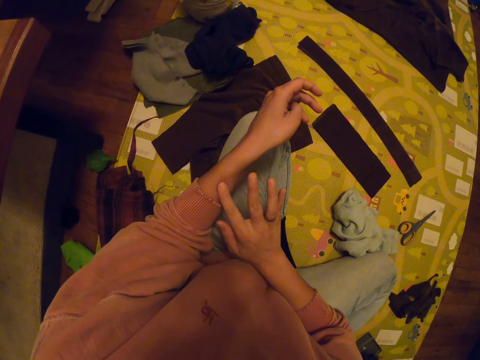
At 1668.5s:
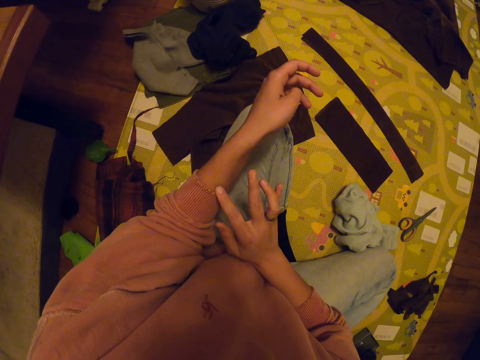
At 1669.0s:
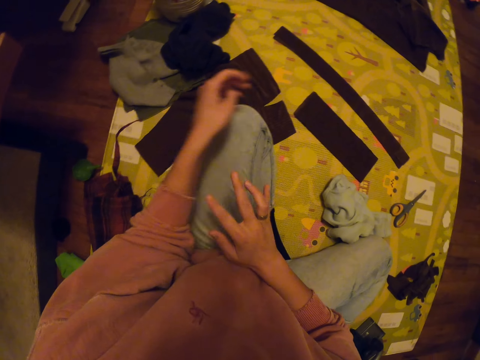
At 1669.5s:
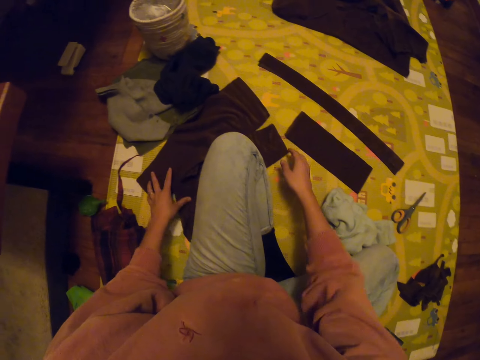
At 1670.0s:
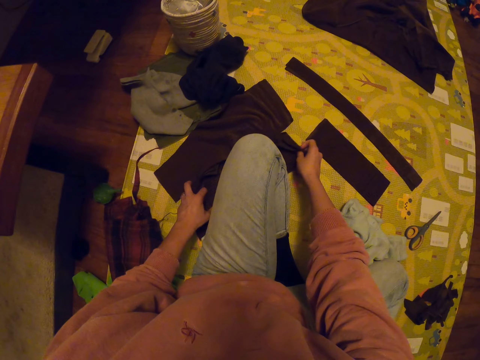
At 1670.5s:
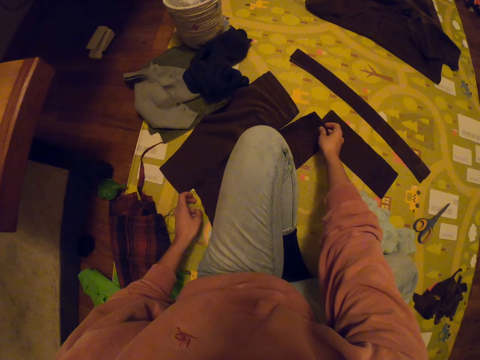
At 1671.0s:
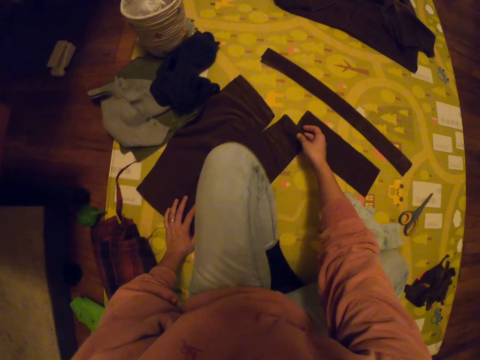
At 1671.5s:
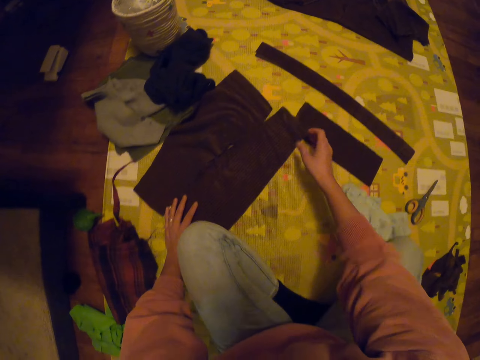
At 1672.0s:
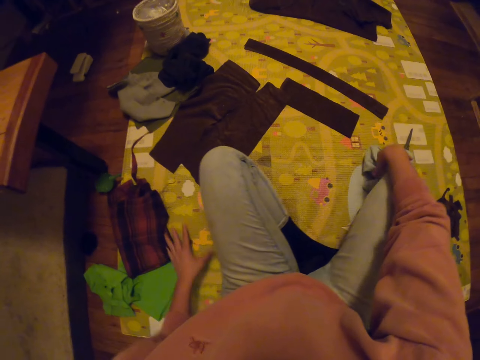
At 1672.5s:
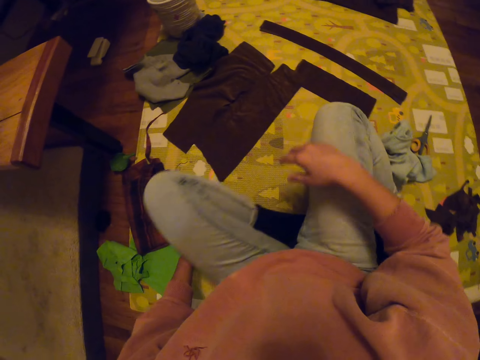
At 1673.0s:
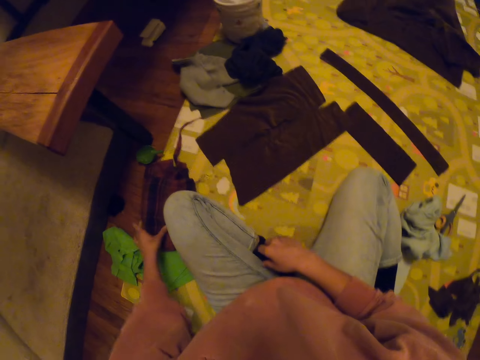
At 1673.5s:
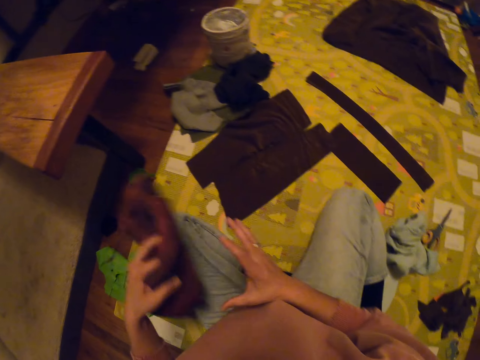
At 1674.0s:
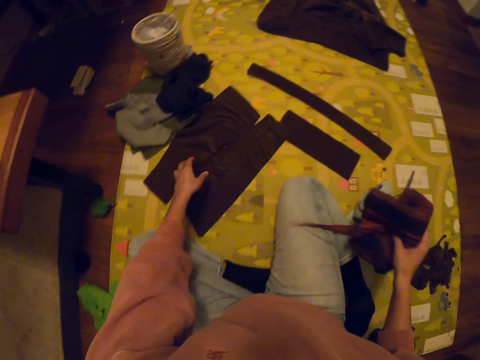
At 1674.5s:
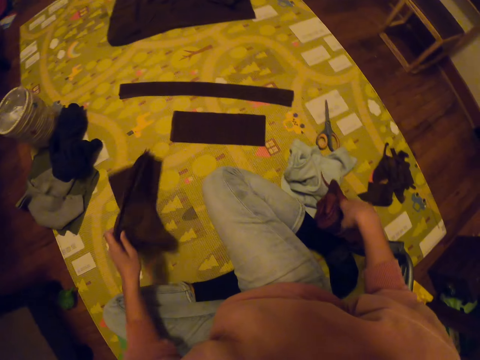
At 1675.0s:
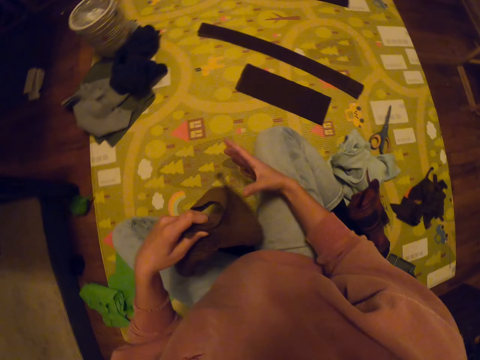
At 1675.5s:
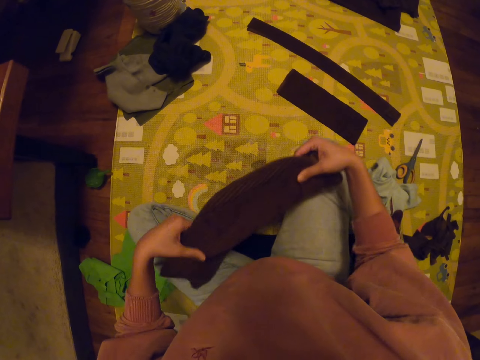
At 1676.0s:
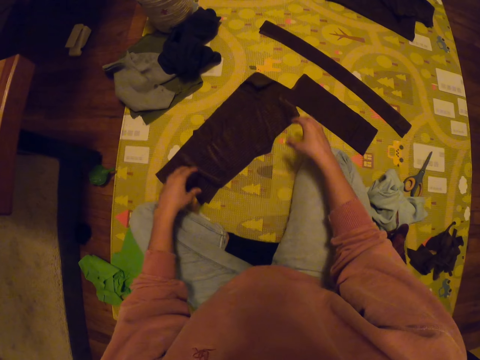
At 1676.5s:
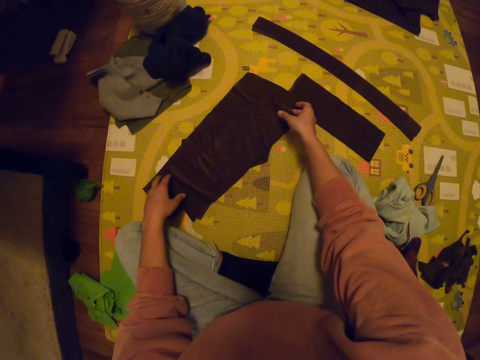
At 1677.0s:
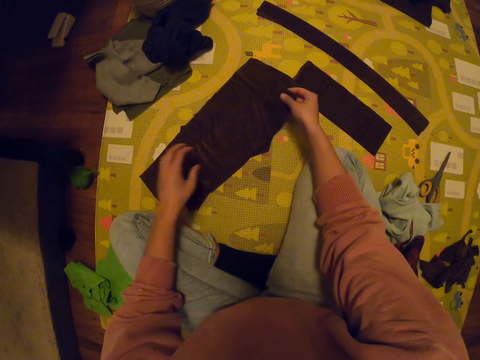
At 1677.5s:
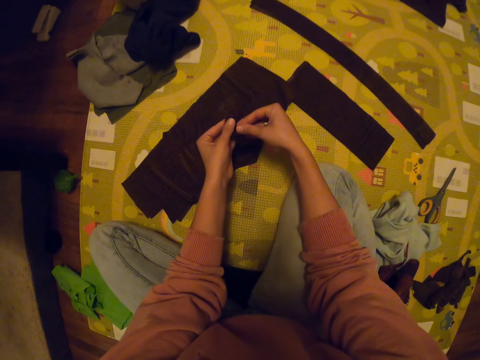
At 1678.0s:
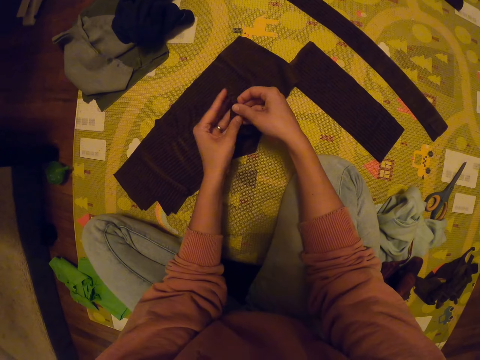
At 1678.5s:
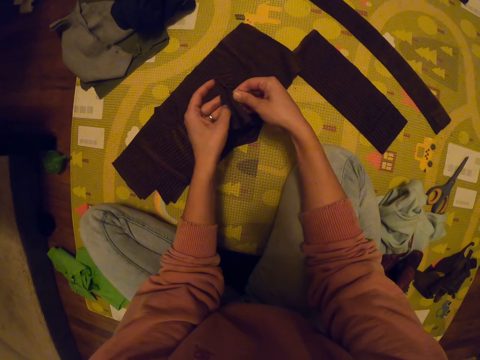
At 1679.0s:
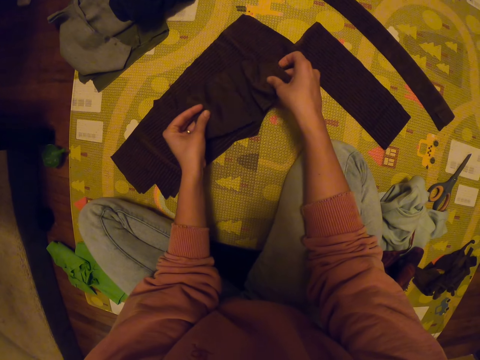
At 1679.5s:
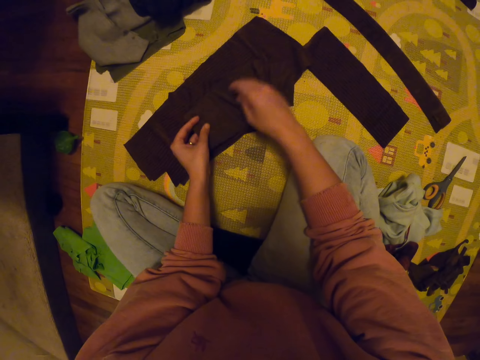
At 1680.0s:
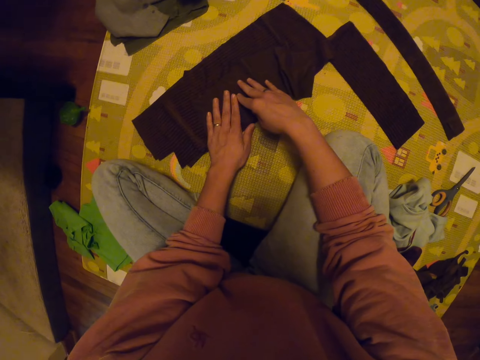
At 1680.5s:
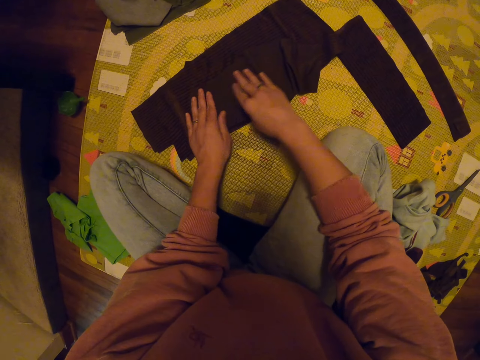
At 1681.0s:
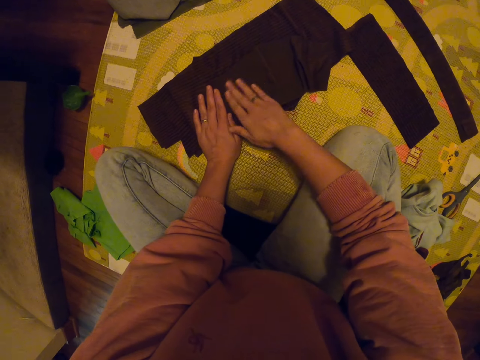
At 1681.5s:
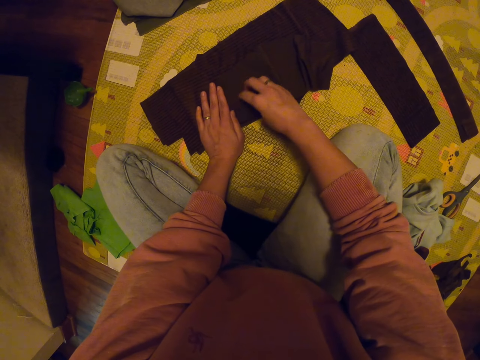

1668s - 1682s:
The camera wearer touches the hand. They pick the fabric. They pick pieces of fabric on the mat. They drop the fabric on the floor. They throw a piece of fabric on the mat. They adjust the cloth.

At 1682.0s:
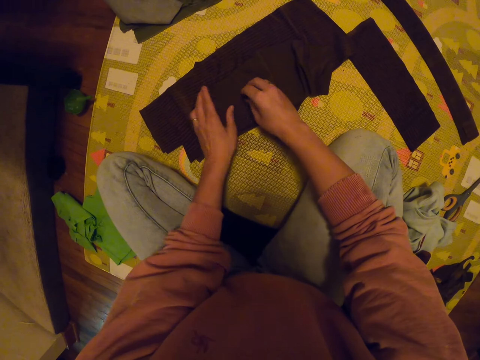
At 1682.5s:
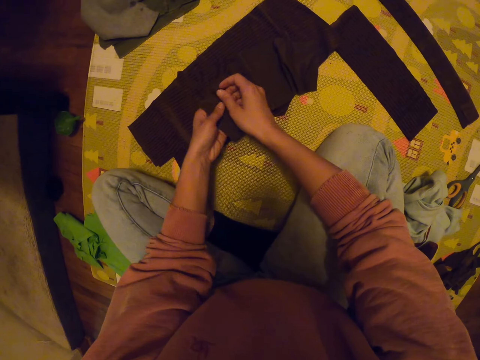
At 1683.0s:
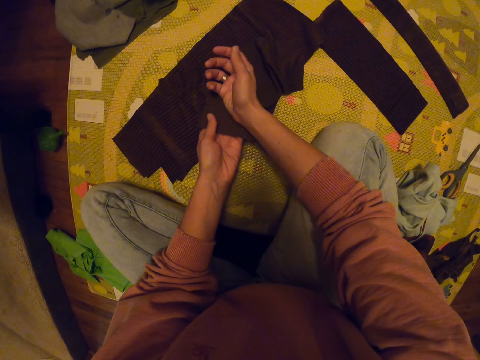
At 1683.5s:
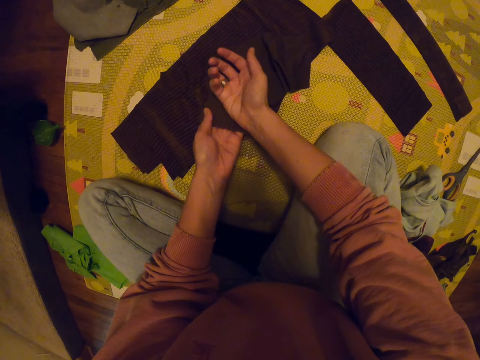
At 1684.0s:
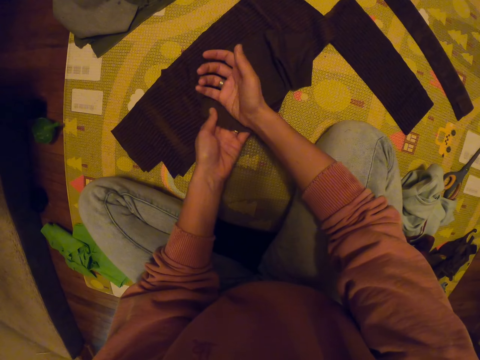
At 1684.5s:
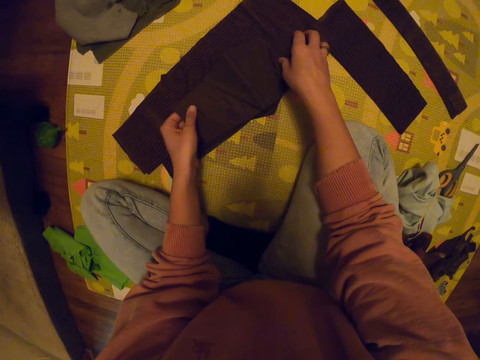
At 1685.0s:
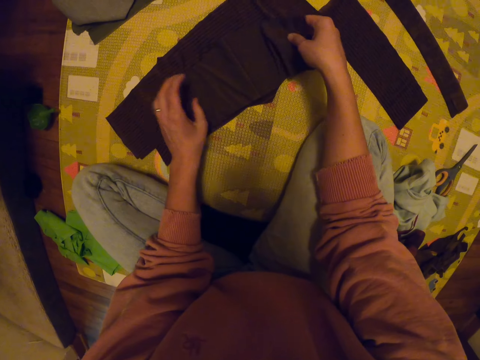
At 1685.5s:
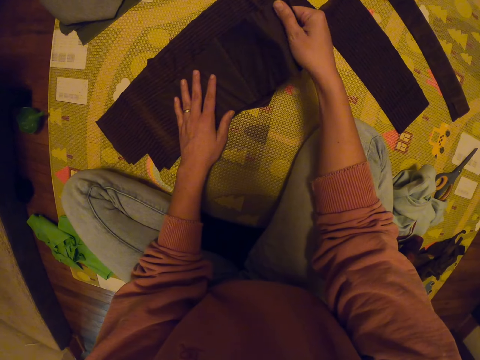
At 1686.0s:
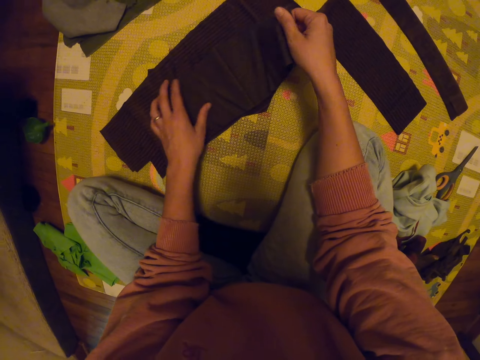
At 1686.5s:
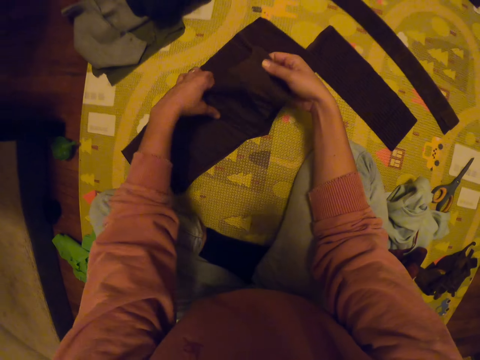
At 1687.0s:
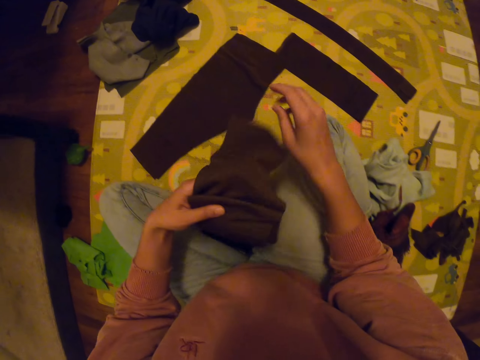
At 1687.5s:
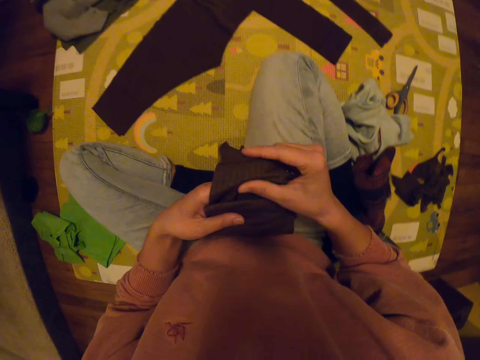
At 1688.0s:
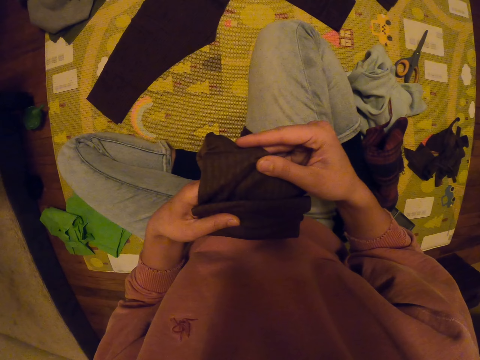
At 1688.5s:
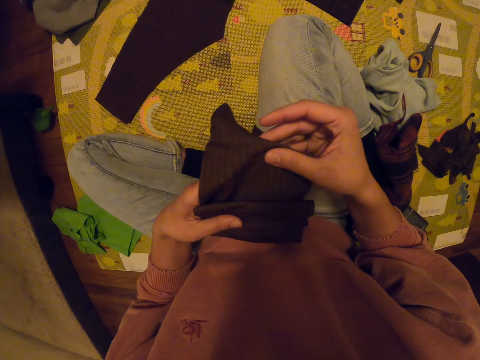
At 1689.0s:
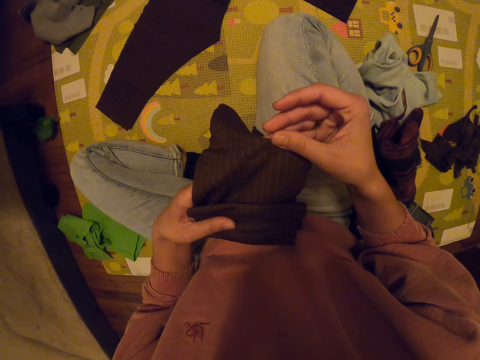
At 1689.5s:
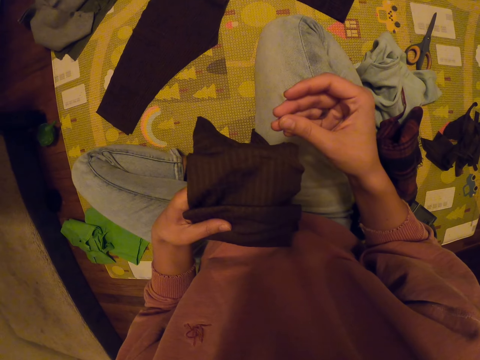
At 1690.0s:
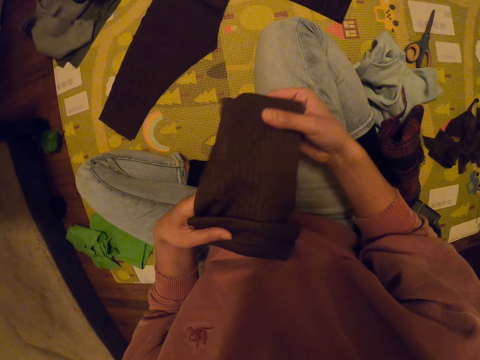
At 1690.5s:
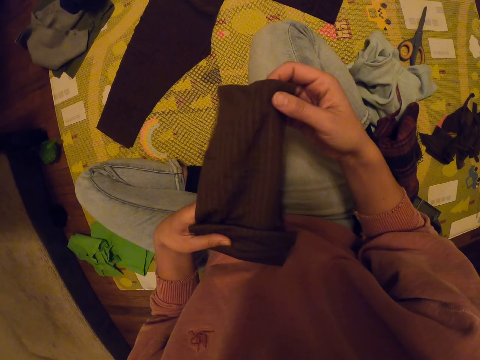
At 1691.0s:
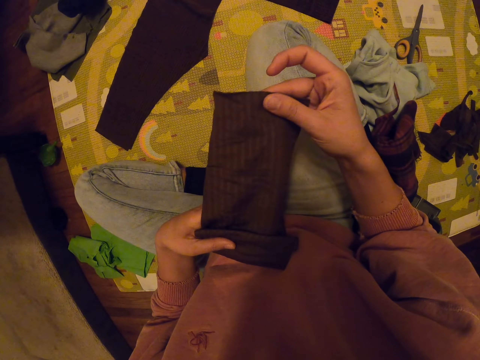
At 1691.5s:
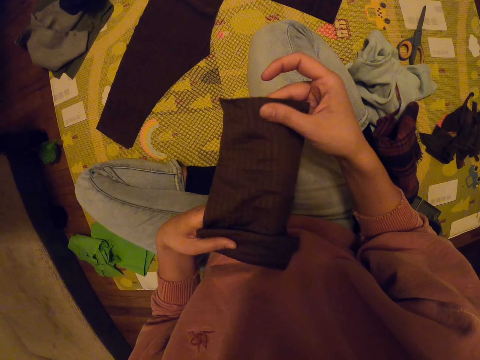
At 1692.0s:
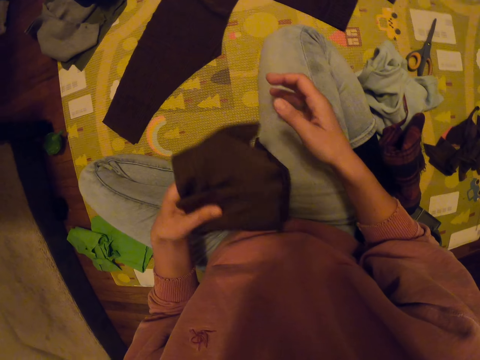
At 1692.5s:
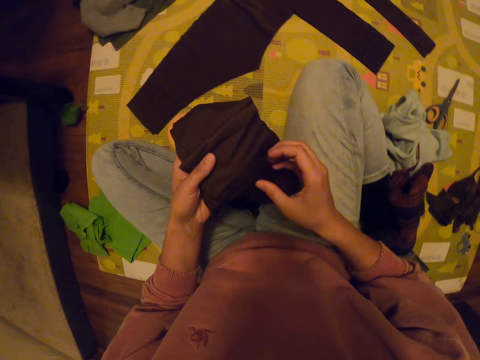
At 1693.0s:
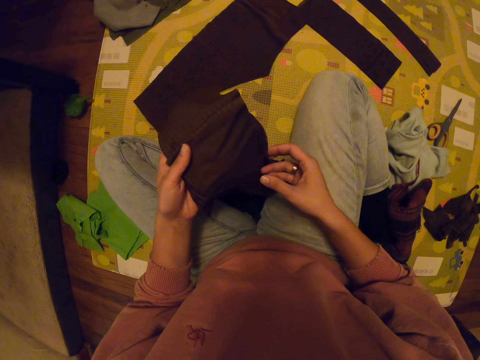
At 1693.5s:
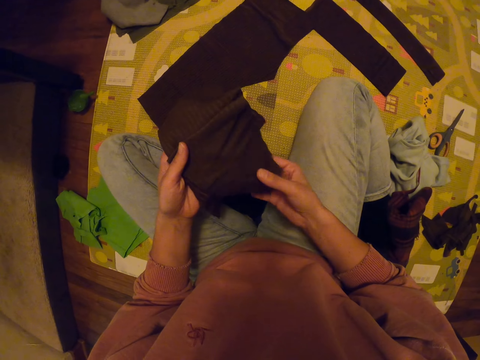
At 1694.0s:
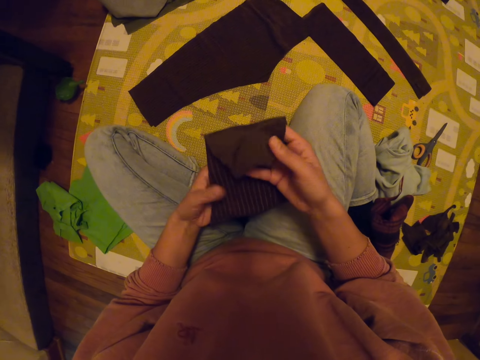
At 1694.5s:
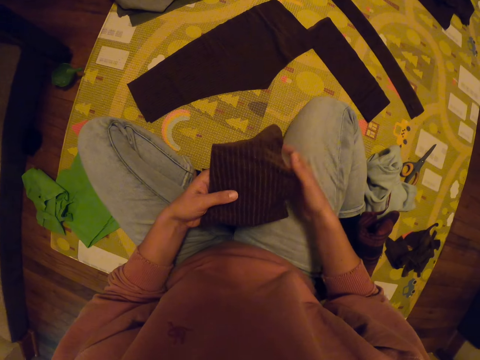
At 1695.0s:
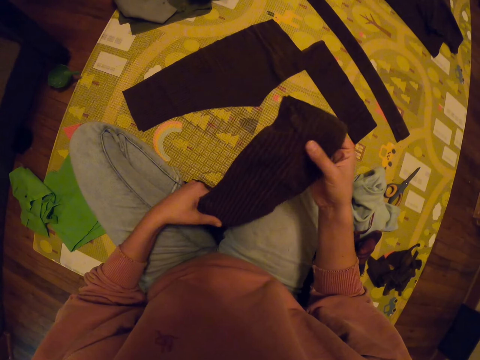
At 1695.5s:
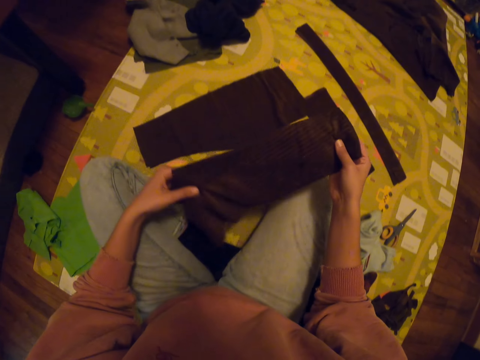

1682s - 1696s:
The camera wearer wipes the hand with a piece of fabric. They pick the fabric. They stare at the fabric.
